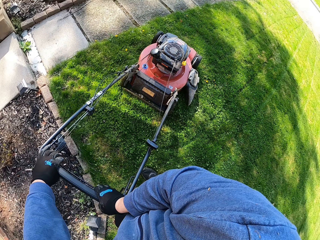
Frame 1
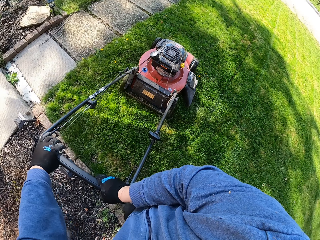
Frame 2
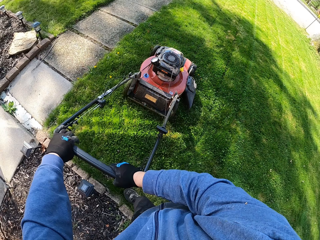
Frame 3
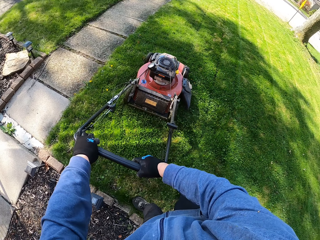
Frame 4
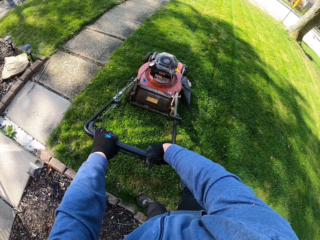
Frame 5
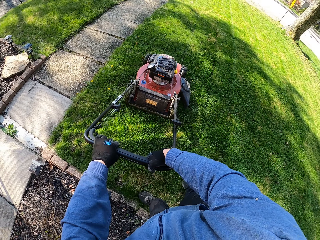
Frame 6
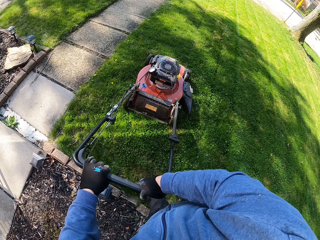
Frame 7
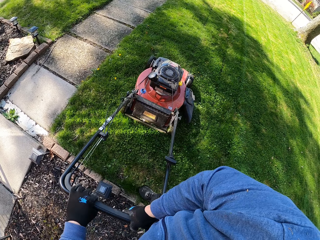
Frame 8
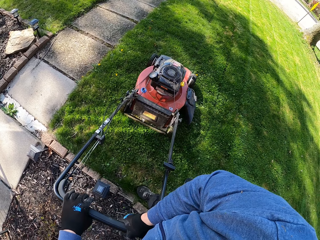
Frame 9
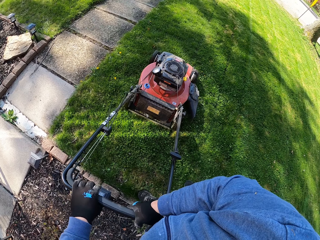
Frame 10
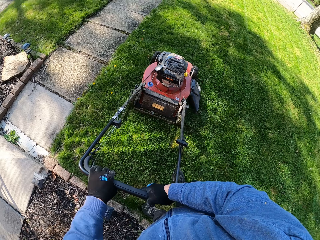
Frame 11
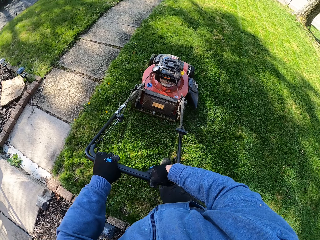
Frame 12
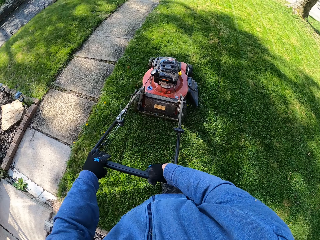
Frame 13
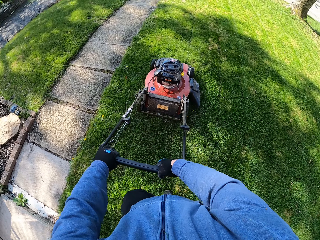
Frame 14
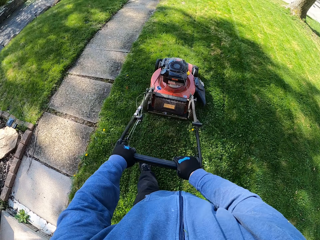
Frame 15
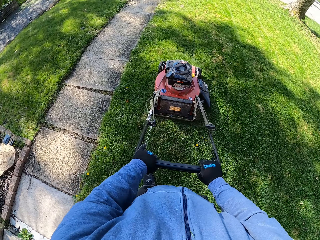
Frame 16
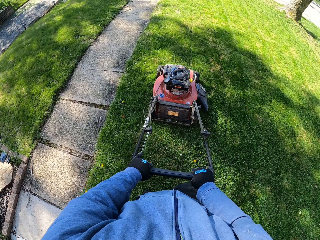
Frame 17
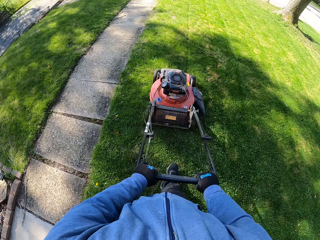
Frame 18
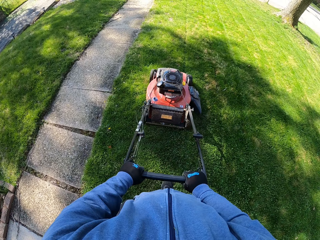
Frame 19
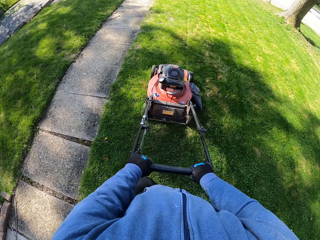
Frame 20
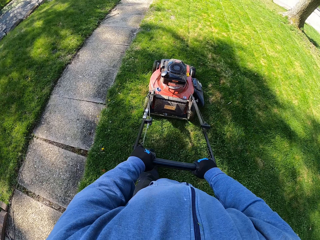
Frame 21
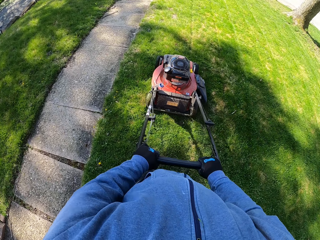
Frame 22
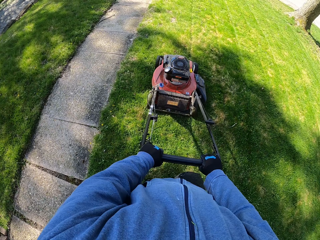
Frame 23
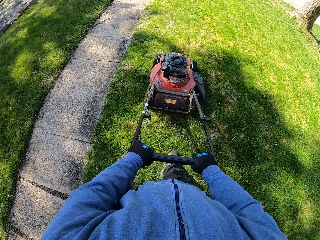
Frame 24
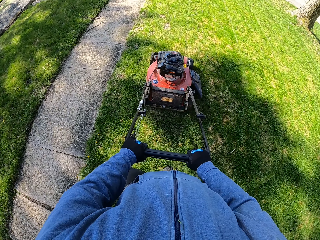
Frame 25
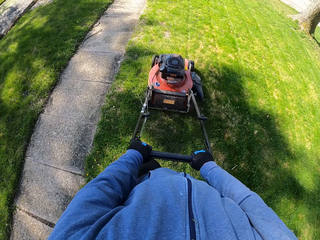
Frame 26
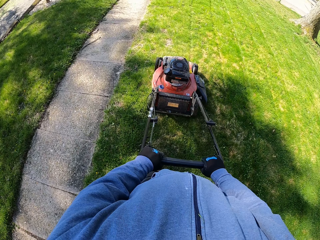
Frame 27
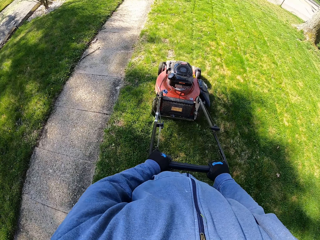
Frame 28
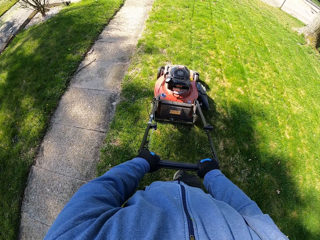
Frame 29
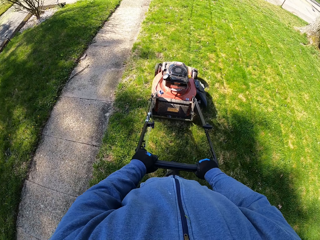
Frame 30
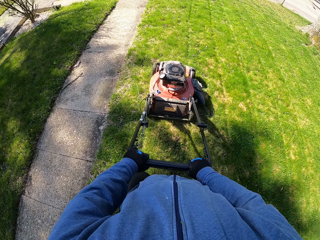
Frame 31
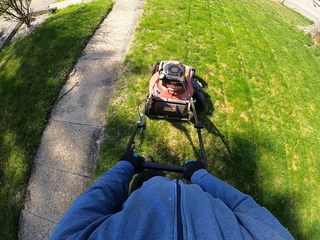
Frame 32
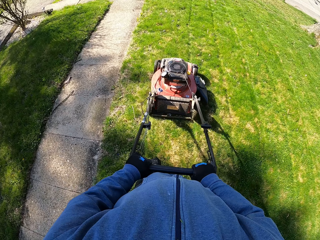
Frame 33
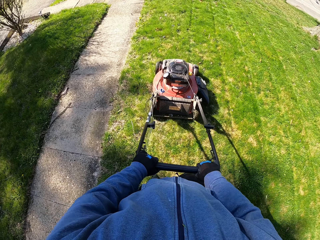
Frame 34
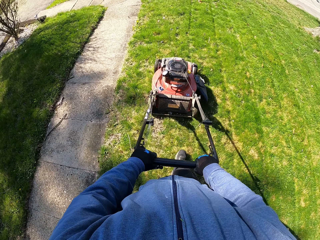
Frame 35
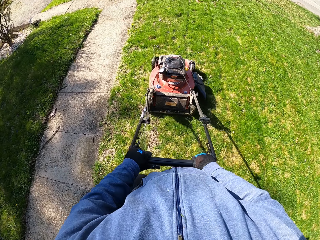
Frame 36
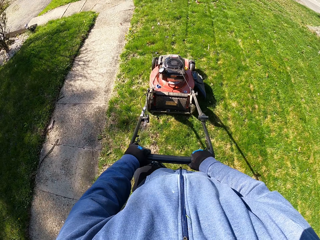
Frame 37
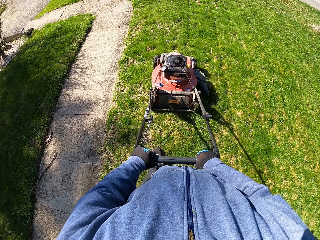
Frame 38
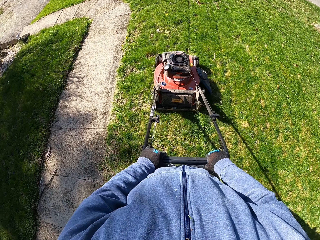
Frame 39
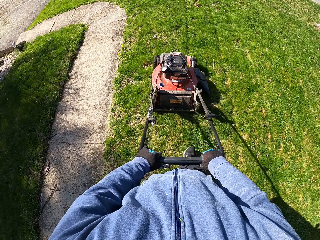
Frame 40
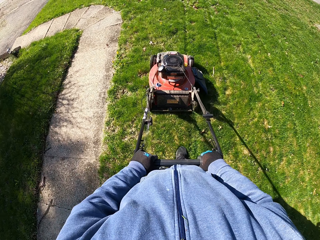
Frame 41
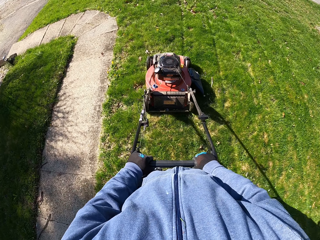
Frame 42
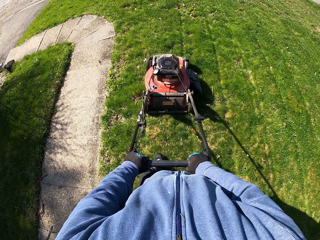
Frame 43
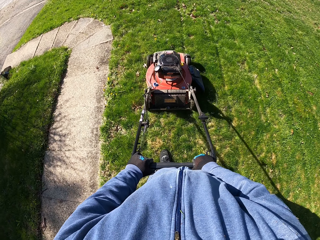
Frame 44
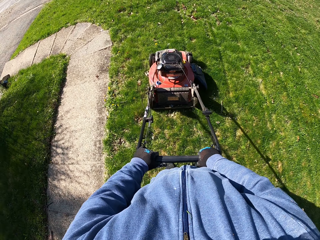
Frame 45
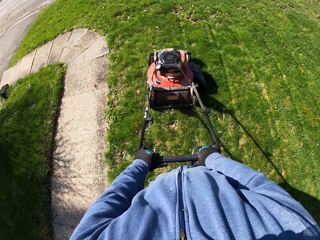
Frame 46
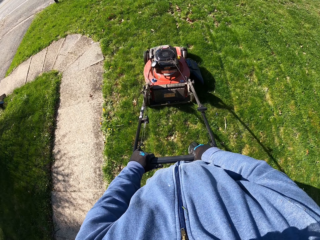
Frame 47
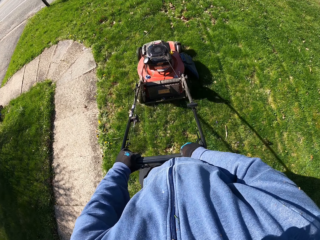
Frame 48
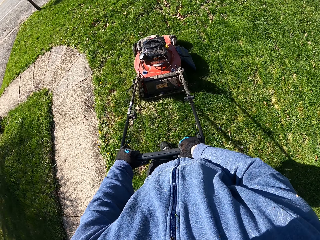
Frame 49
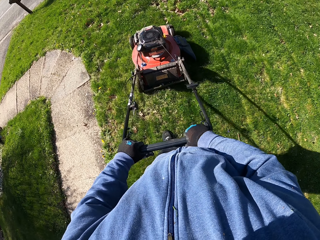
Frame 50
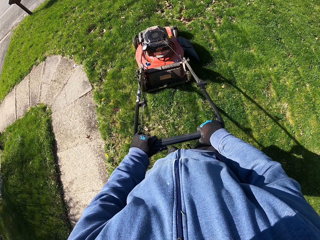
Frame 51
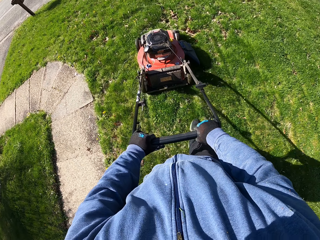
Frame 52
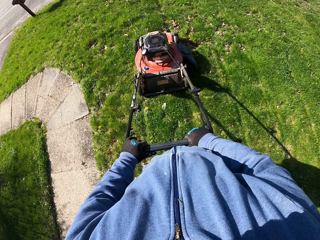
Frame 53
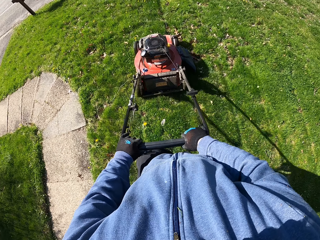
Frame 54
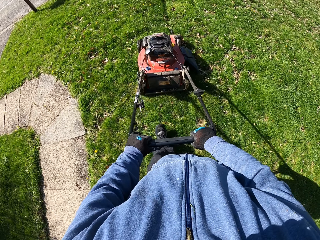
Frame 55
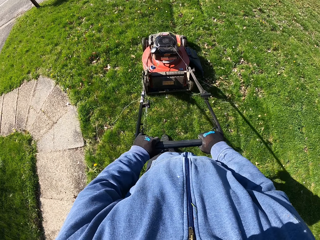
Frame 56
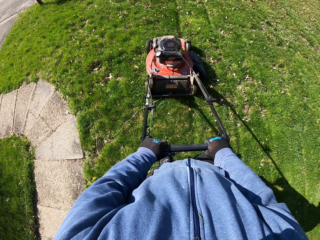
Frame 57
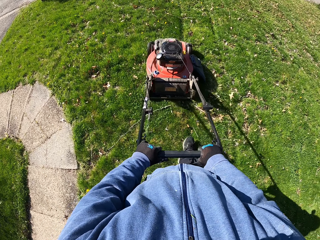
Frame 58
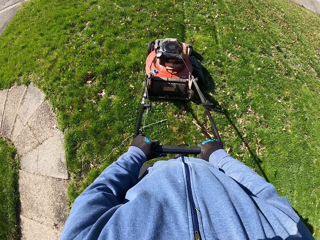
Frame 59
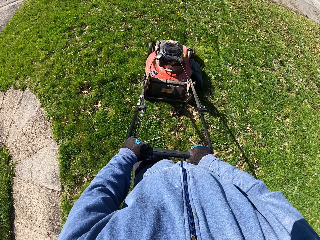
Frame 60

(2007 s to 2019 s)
The camera wearer cuts the grass with the lawn mower.

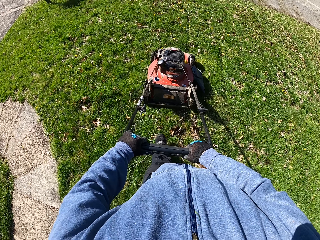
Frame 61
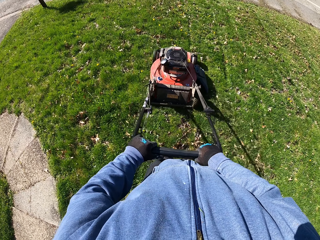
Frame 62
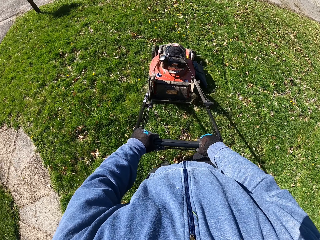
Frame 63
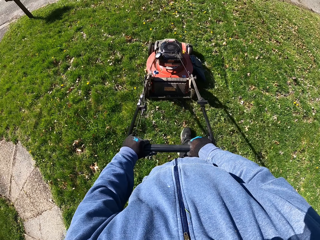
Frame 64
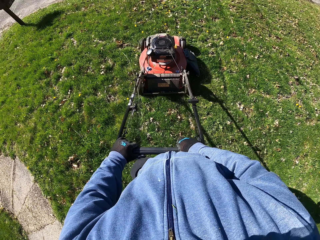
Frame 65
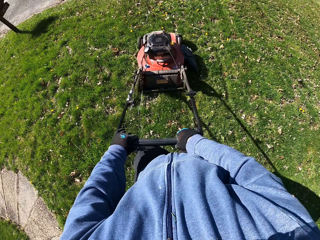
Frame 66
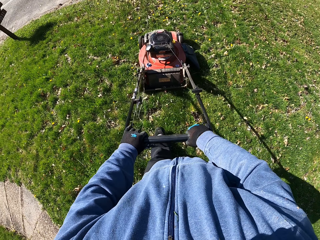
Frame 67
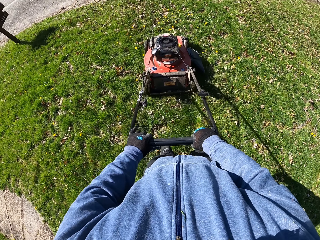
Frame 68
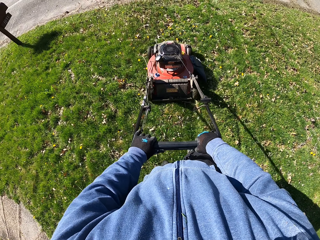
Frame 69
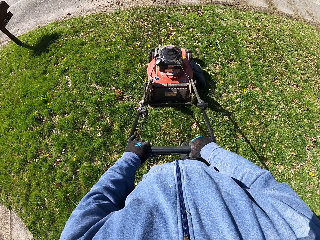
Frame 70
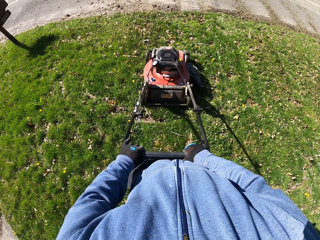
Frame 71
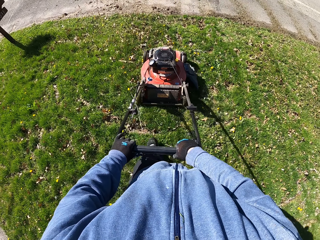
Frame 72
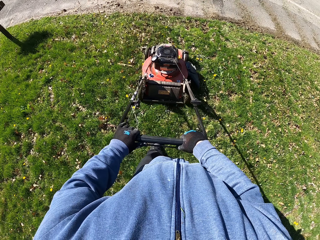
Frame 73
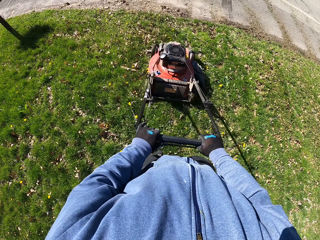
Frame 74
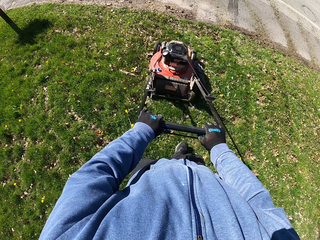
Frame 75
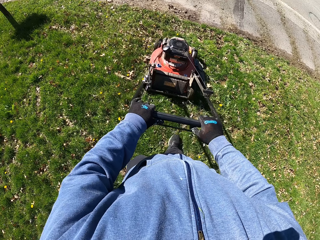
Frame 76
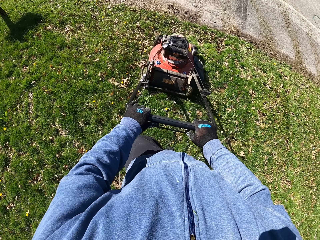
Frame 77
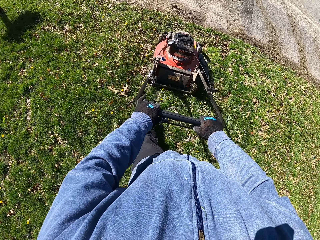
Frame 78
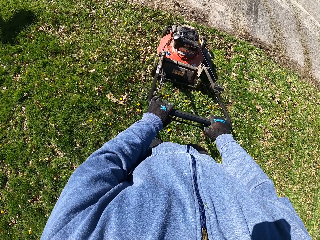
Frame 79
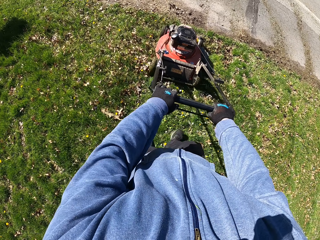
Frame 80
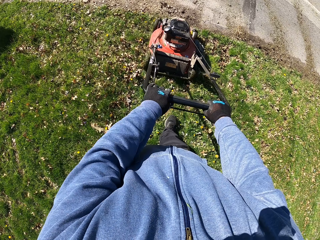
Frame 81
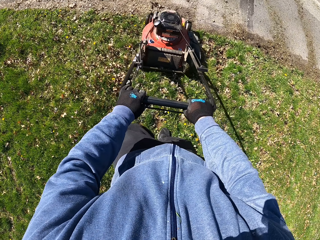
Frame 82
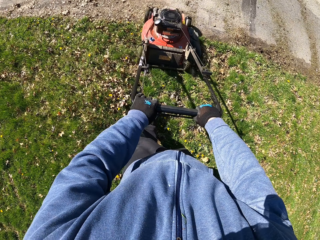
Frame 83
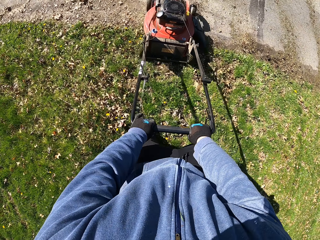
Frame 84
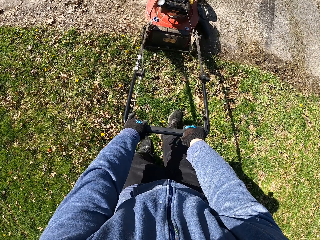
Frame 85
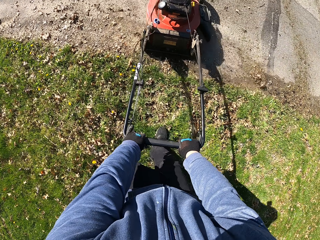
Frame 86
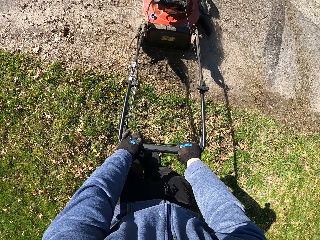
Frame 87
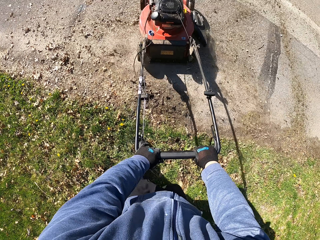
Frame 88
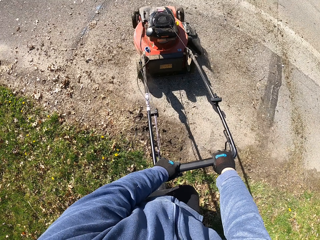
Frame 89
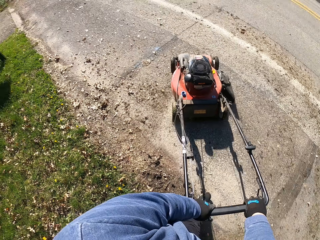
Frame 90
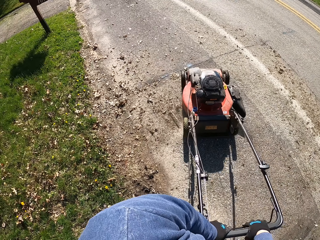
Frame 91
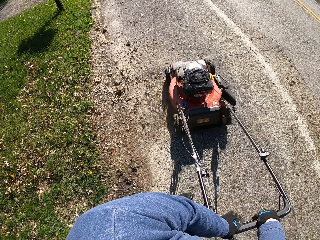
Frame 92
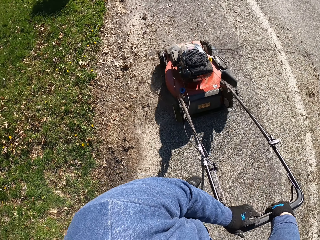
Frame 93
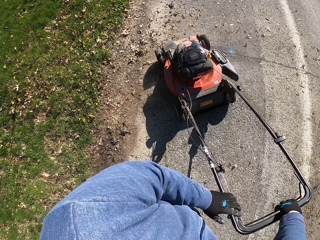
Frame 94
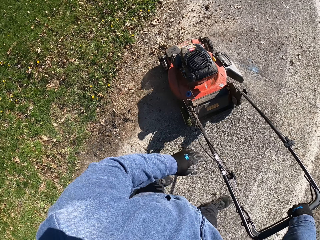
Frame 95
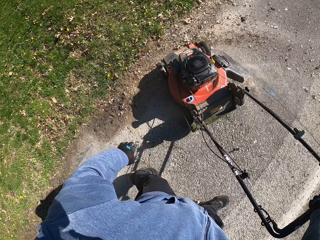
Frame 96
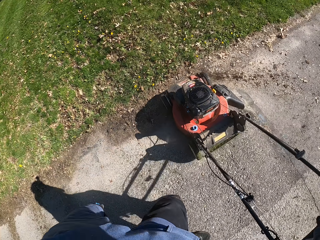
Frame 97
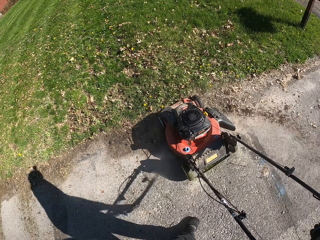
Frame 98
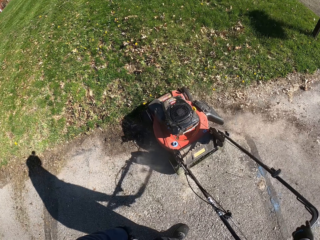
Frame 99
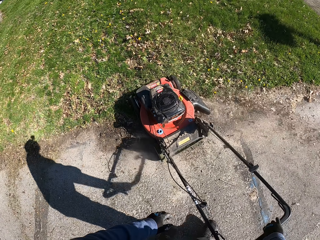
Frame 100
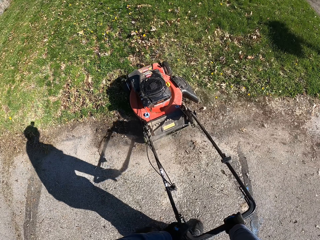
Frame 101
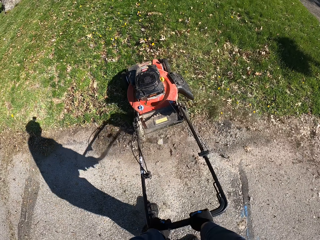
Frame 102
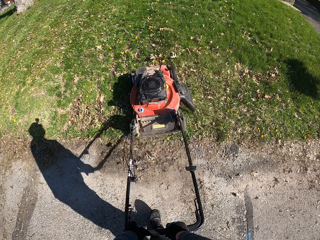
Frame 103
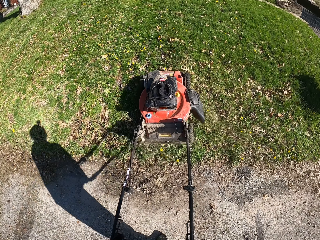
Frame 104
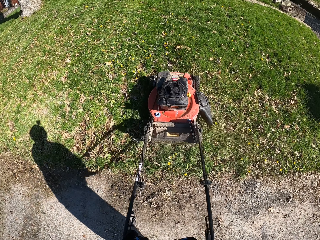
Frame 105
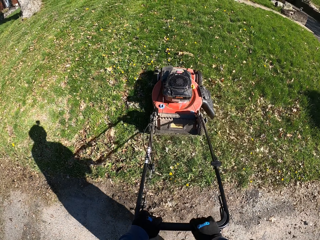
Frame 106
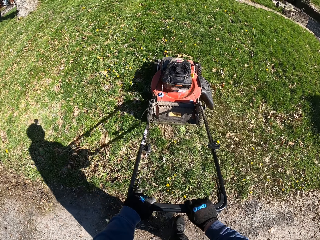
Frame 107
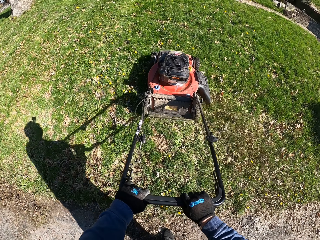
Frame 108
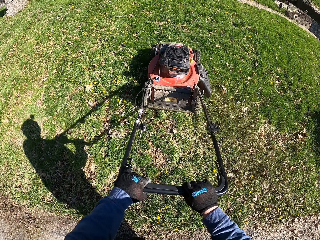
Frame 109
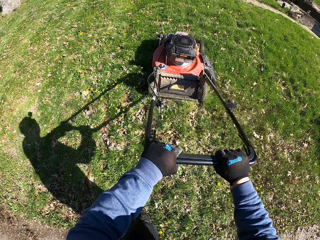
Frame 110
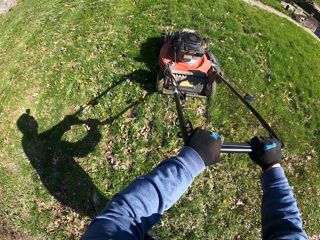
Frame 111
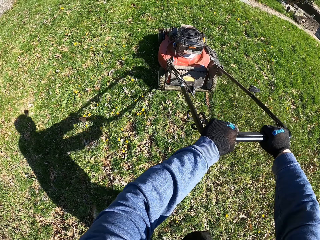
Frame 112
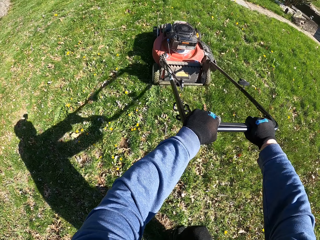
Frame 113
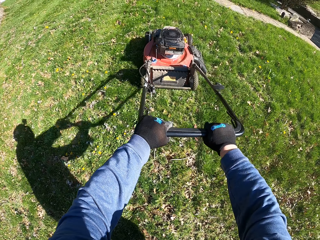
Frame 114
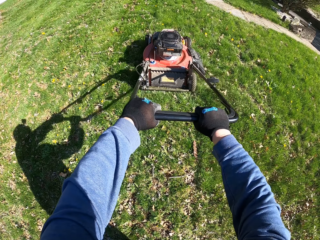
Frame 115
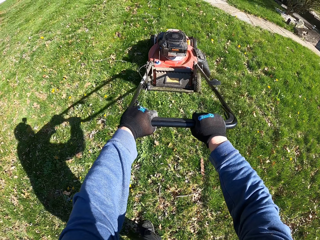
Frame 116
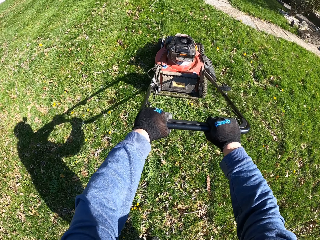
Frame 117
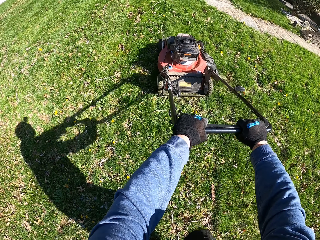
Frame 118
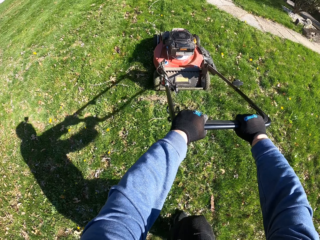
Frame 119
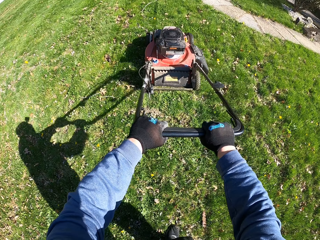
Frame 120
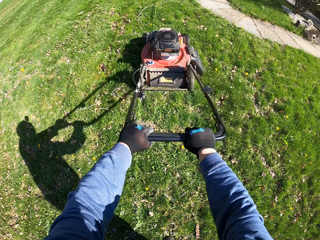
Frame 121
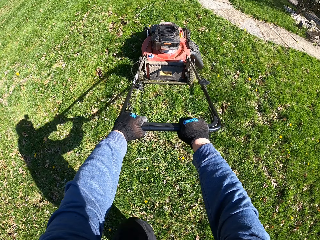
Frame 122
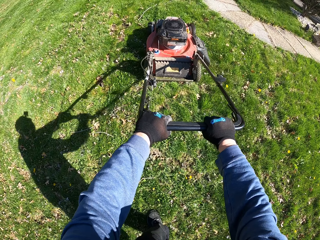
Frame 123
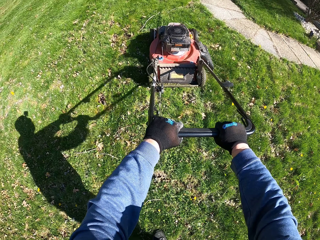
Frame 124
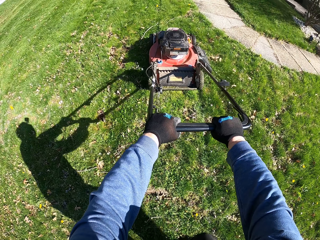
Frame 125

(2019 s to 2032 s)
The camera wearer turns the lawn mower on a pathway. They mow the grass with the lawn mower.
